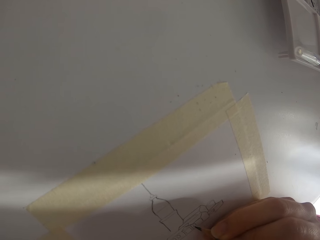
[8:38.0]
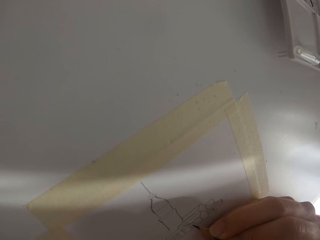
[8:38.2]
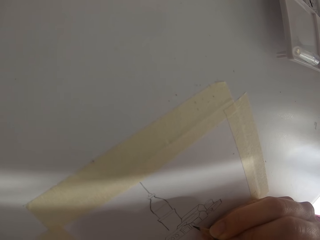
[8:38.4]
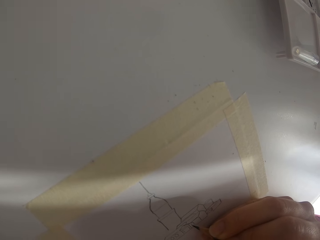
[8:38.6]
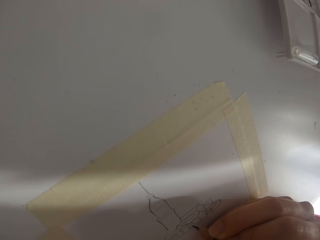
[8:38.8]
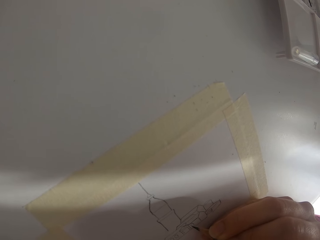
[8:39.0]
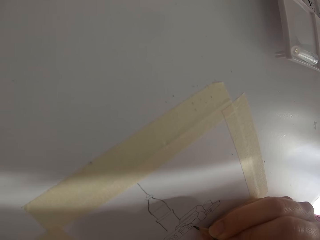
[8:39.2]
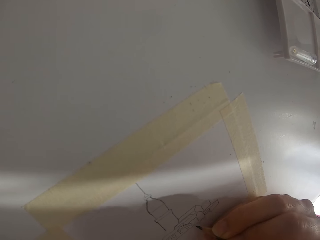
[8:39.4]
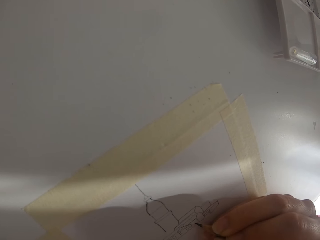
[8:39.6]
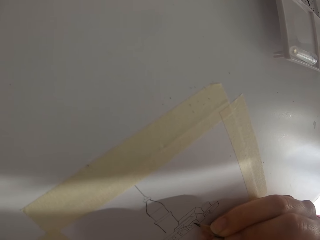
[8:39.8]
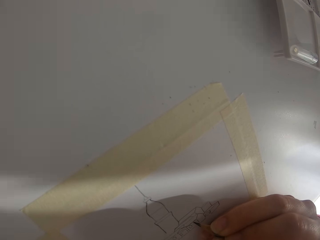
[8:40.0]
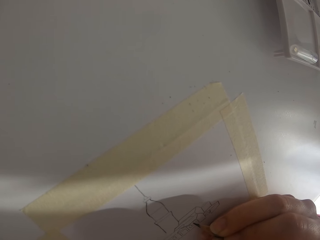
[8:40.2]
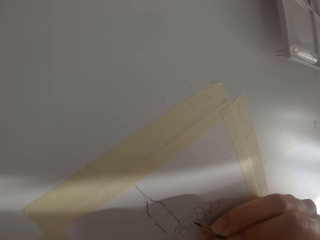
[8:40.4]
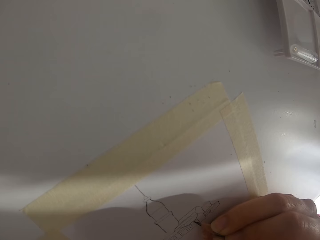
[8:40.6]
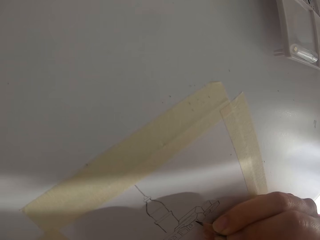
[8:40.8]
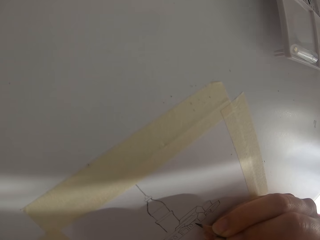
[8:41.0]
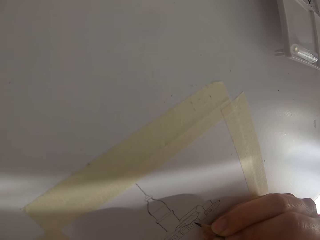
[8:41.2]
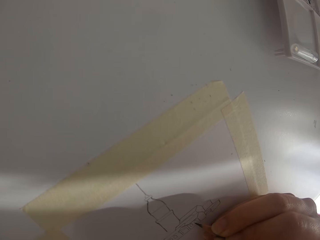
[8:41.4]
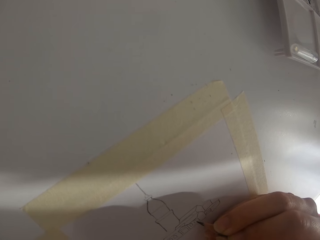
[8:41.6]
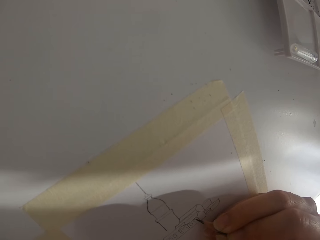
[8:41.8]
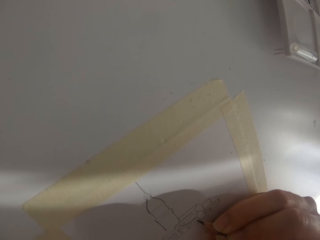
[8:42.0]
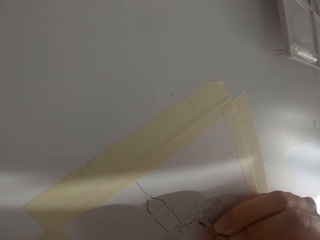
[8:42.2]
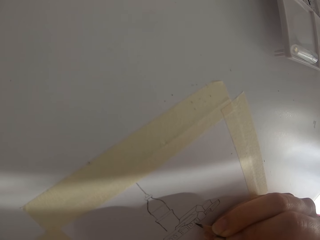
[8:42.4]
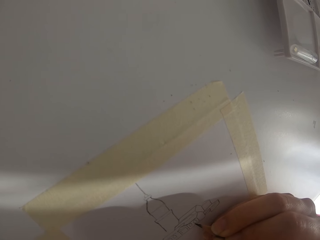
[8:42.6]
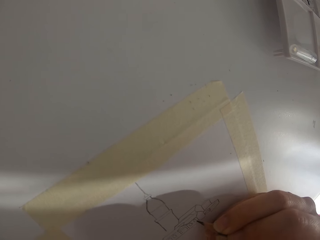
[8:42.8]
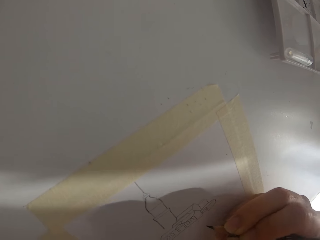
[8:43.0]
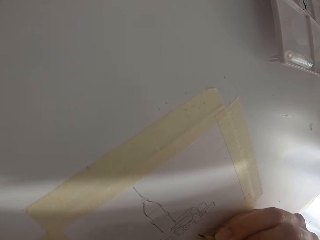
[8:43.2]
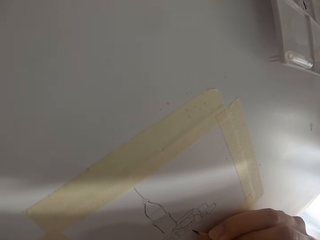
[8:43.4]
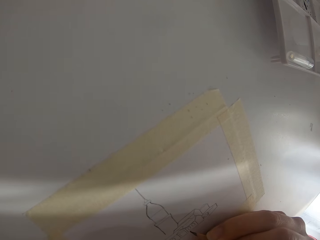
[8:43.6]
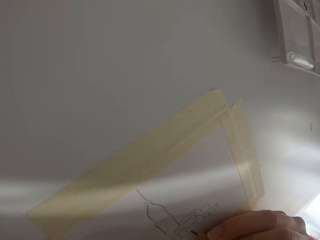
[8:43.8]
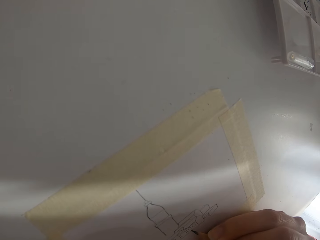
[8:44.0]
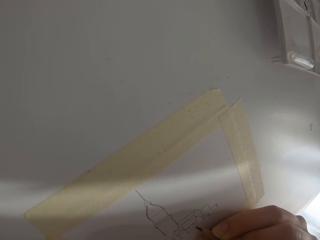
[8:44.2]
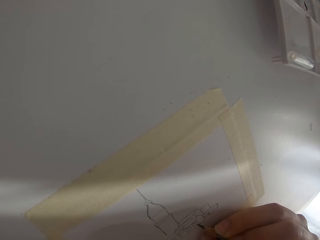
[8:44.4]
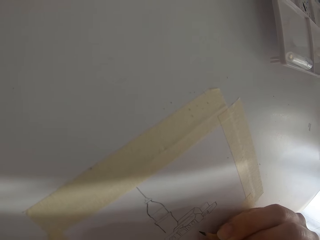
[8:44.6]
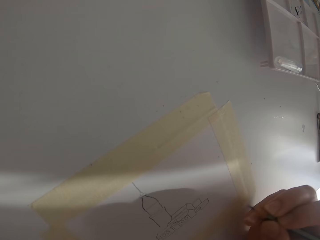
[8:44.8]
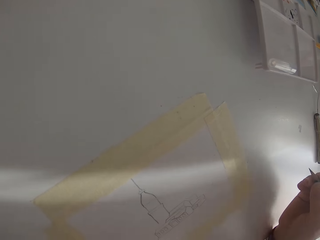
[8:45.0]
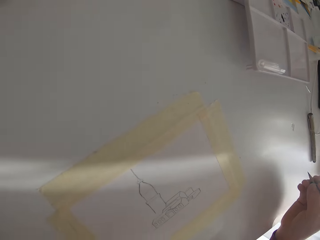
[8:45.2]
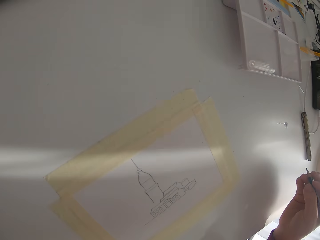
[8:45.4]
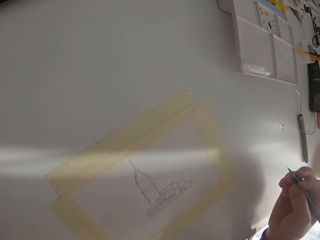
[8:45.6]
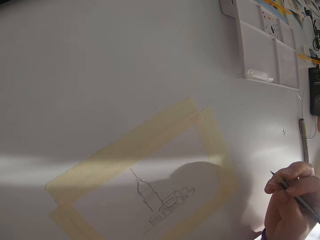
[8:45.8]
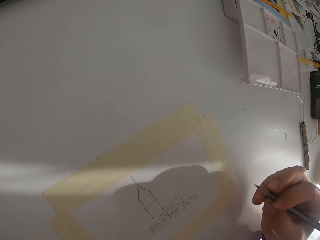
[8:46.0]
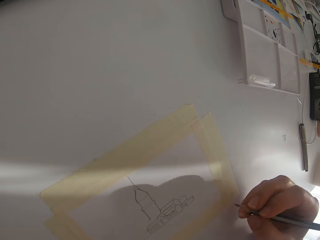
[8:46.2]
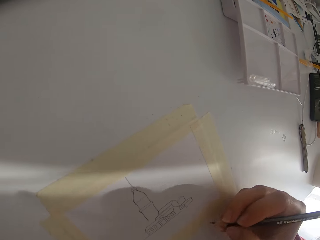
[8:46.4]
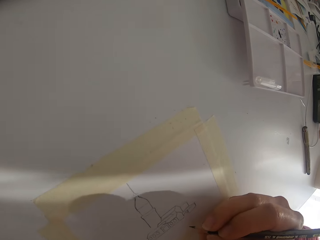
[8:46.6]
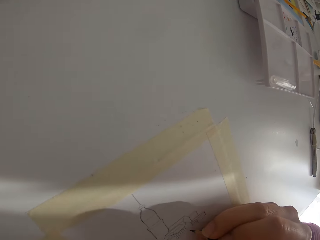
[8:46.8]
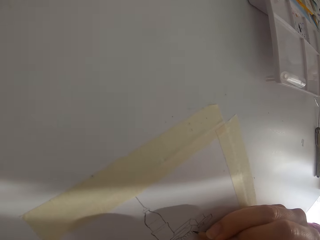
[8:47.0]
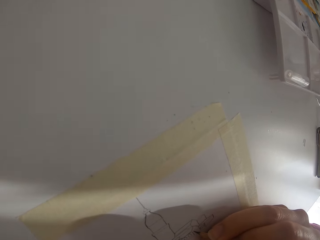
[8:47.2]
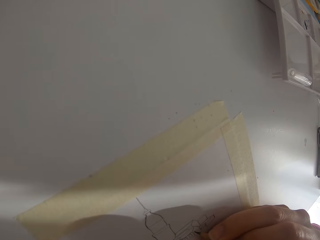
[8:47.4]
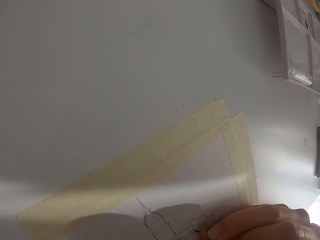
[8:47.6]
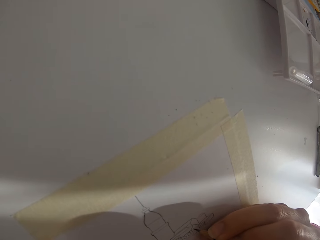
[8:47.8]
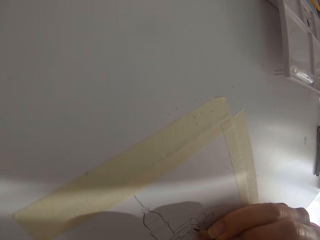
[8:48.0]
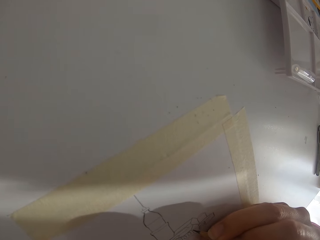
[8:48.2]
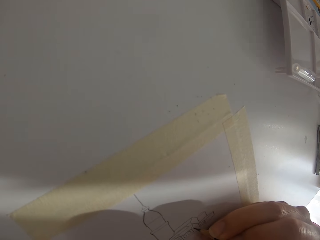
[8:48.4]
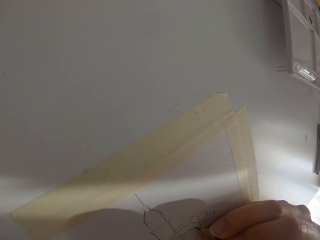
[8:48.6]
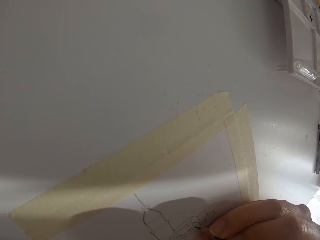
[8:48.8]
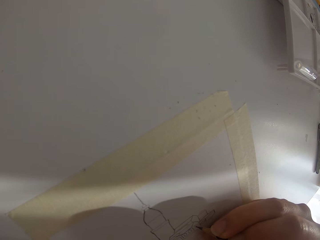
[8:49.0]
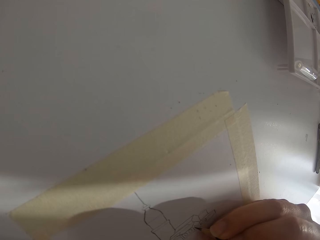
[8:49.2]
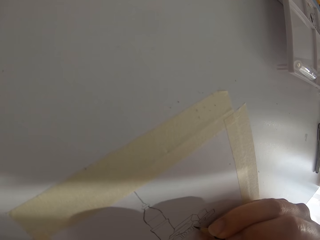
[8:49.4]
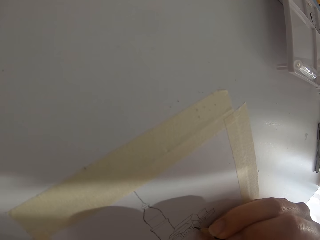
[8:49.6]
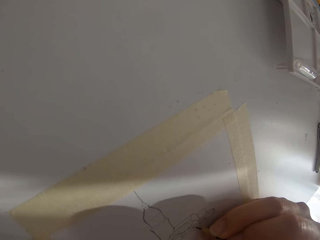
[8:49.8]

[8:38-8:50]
The camera wearer draws on the paper. They draw on the paper again. They lift up the right arm. They check the drawing. They draw with a pencil.

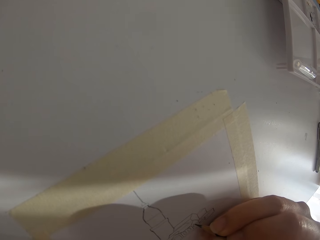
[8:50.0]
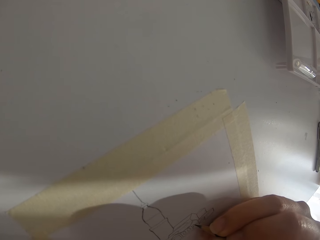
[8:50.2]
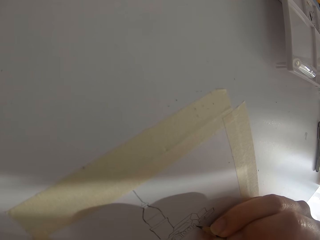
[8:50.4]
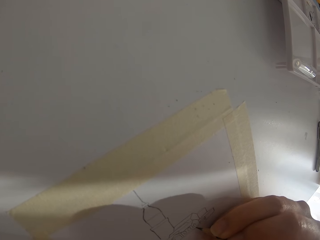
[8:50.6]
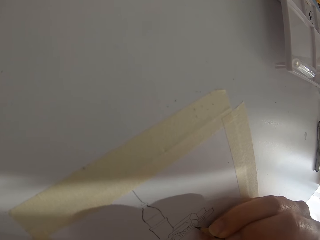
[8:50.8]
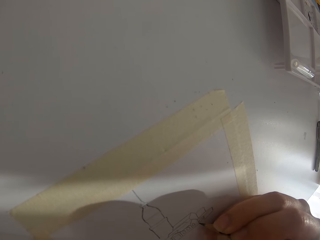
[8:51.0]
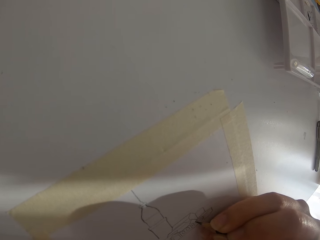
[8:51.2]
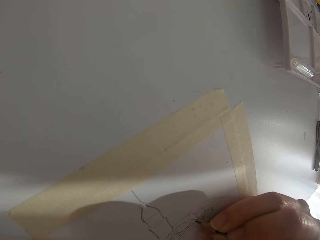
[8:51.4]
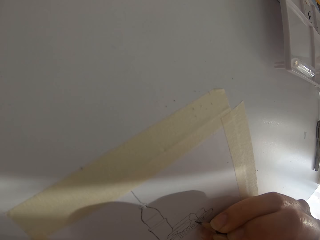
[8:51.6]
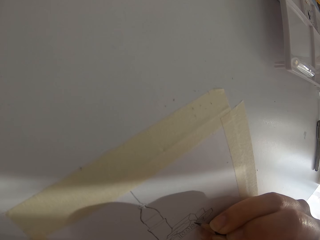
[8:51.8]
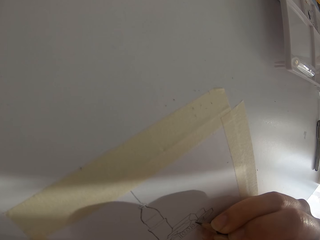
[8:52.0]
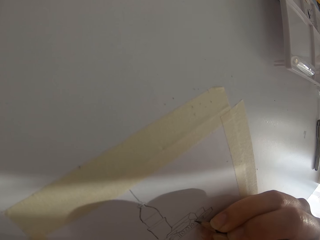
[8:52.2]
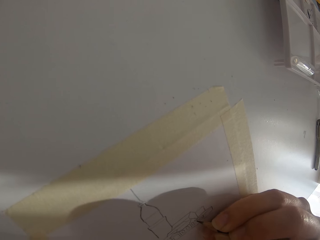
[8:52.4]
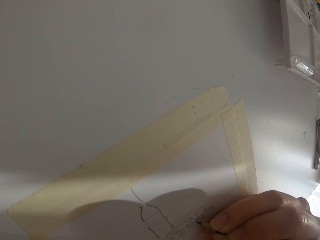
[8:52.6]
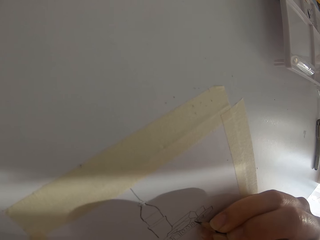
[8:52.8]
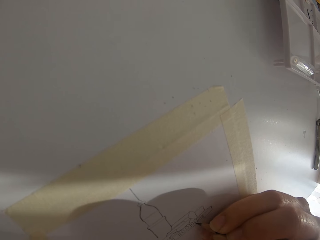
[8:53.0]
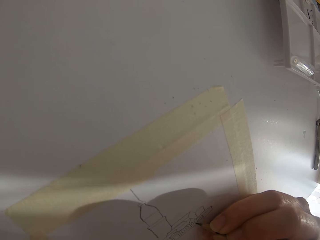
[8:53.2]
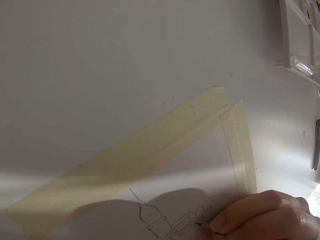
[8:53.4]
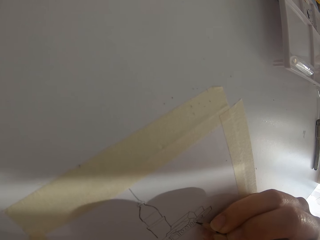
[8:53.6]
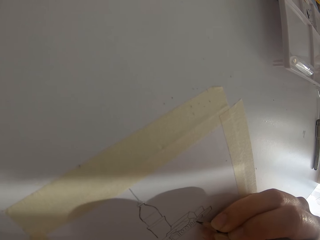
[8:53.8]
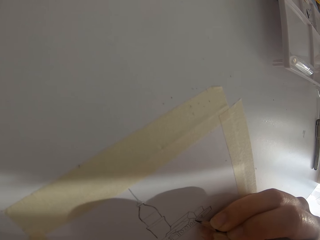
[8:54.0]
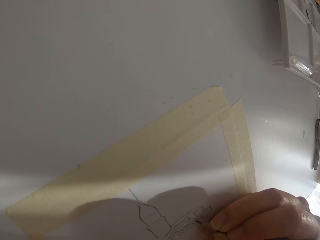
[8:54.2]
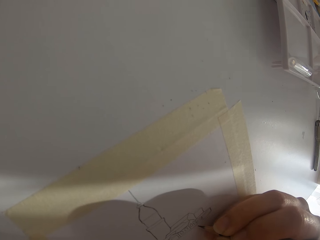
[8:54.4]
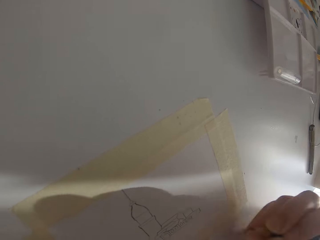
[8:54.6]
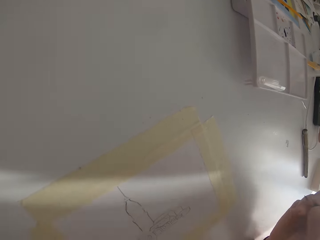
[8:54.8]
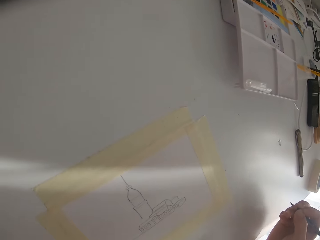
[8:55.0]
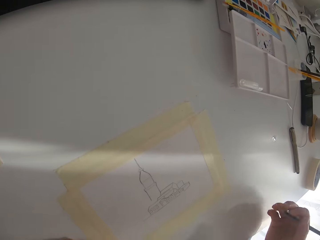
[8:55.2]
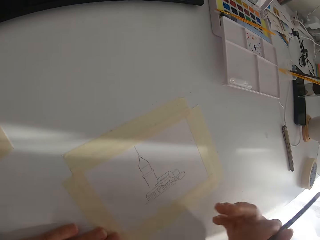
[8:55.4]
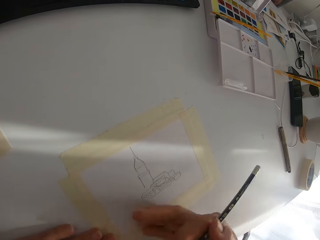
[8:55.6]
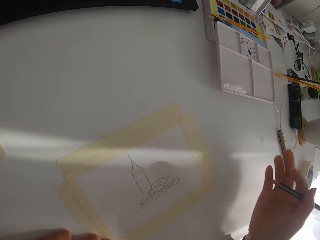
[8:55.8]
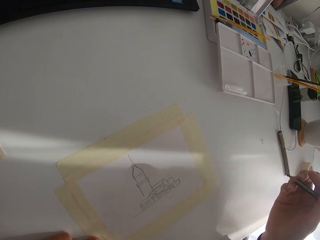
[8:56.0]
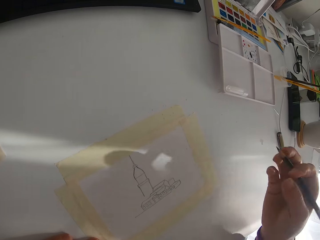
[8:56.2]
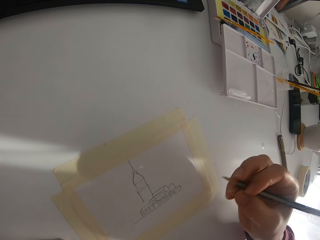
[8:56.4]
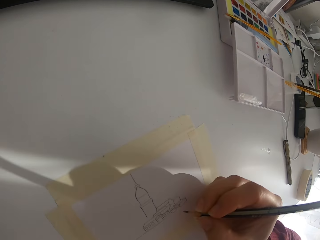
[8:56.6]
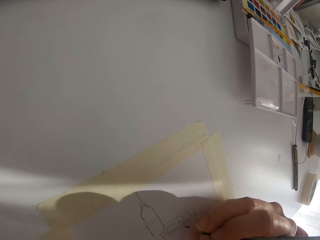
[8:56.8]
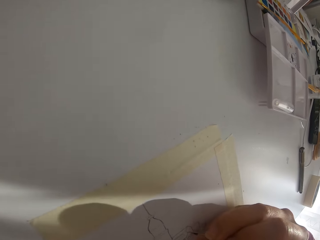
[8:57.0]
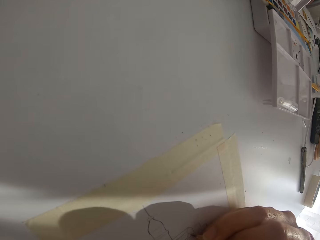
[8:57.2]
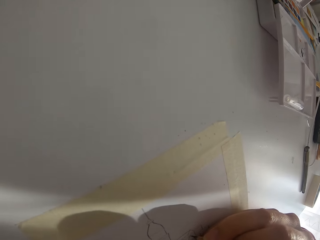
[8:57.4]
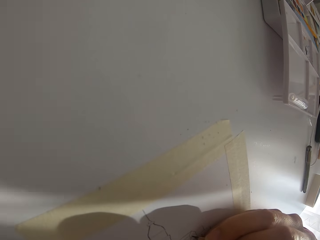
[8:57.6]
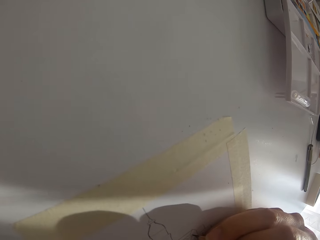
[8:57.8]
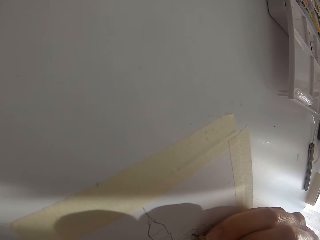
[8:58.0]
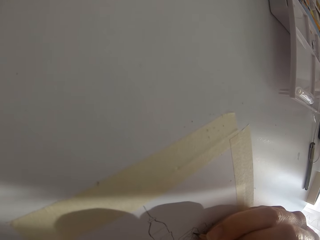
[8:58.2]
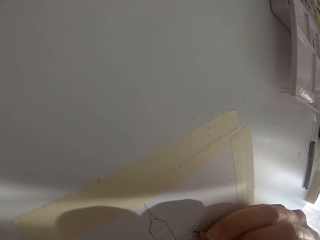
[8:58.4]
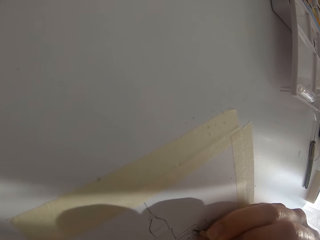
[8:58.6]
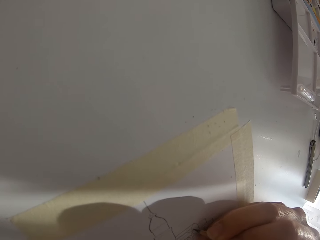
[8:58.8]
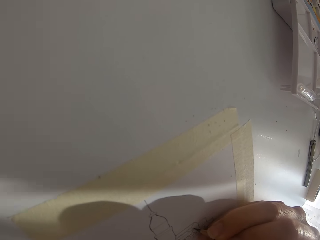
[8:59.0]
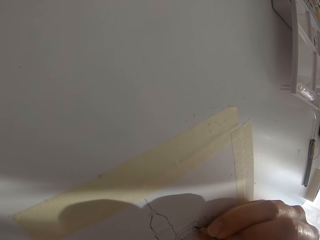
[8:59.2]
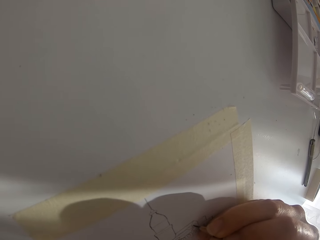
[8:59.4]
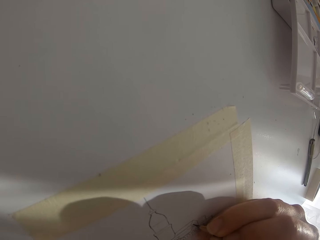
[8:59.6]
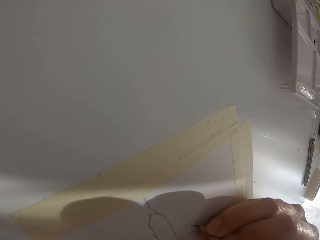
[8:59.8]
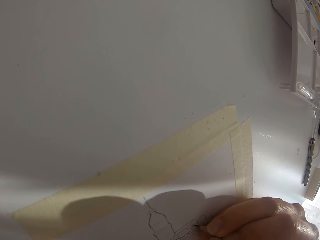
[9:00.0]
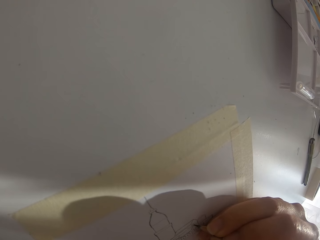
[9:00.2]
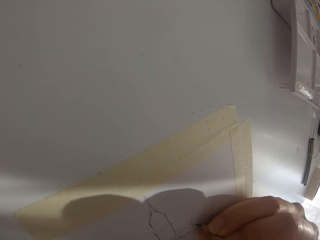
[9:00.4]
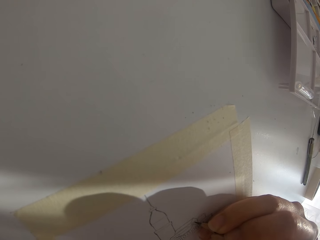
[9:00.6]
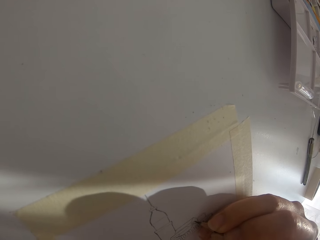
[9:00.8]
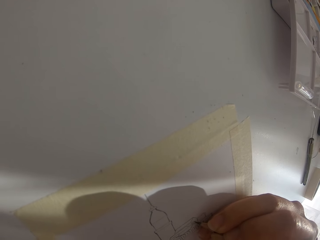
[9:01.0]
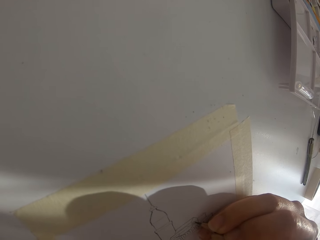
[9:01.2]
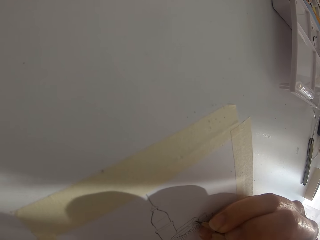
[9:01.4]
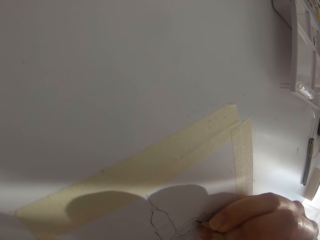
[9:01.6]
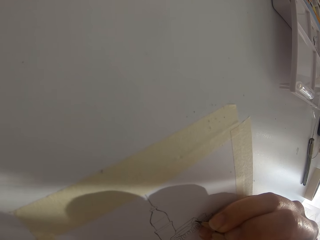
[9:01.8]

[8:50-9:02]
The camera wearer draws on the paper. They check the drawing. They wipe the paper. They draw on the paper with a pencil.
